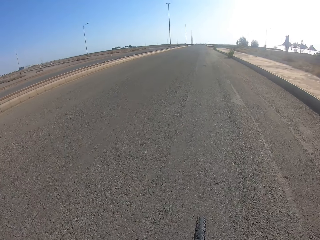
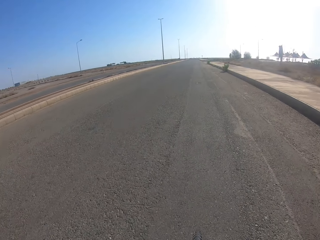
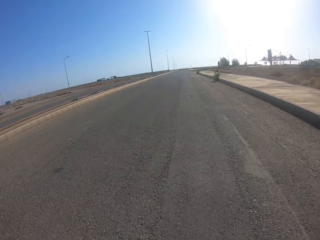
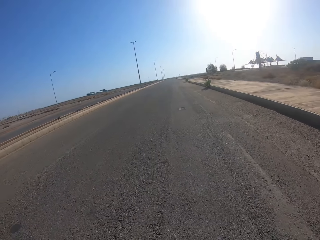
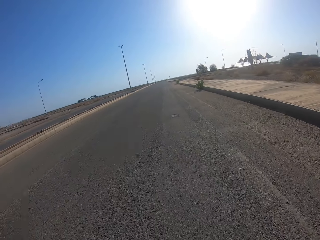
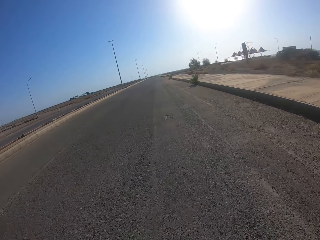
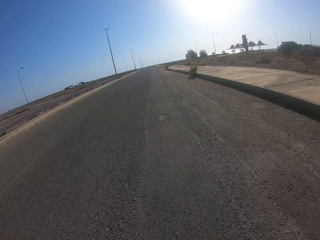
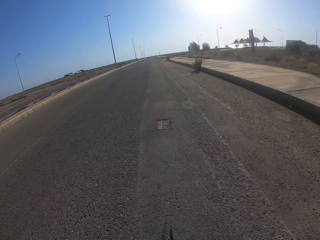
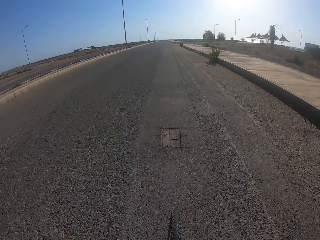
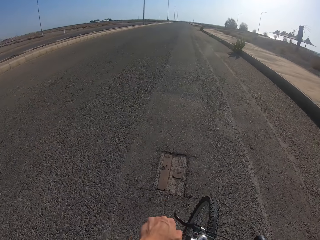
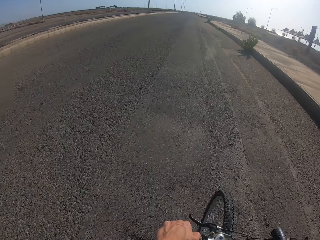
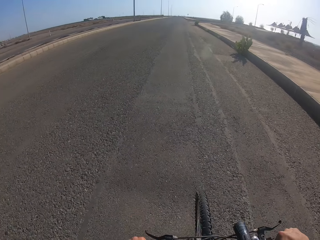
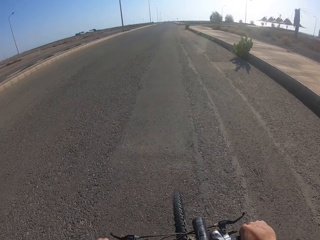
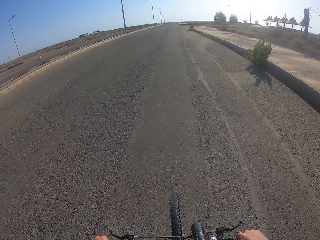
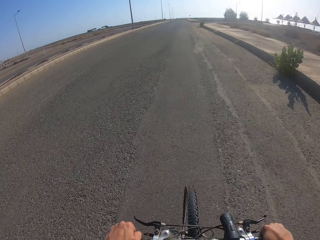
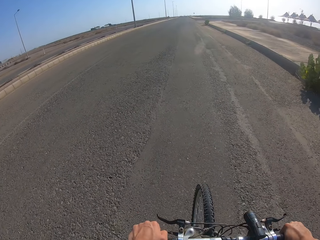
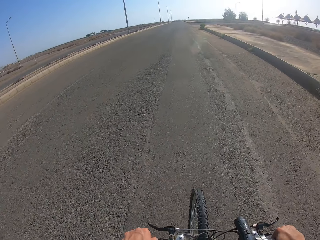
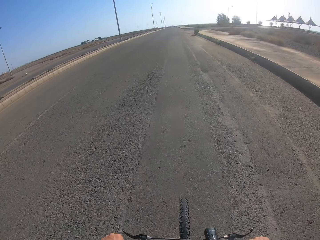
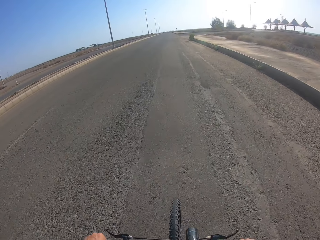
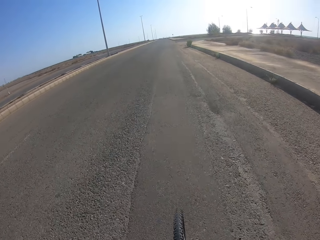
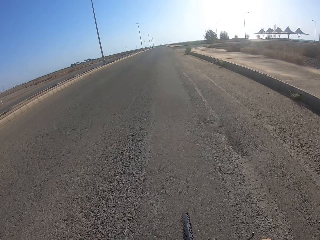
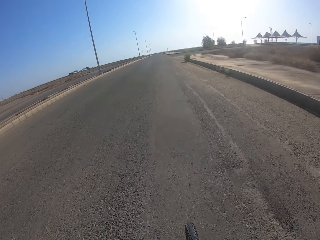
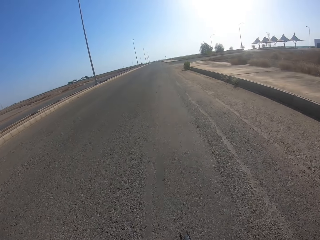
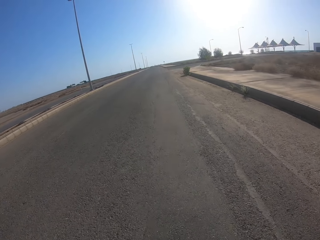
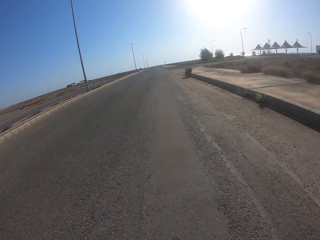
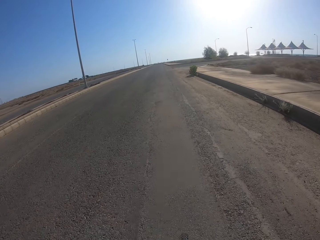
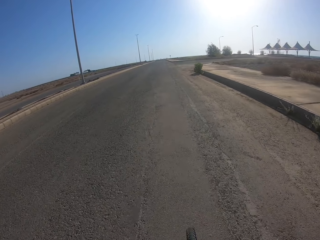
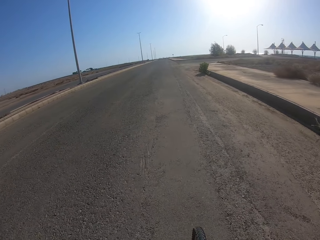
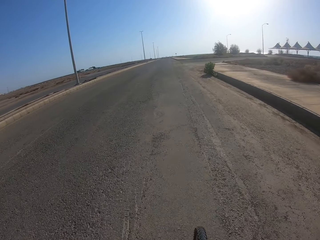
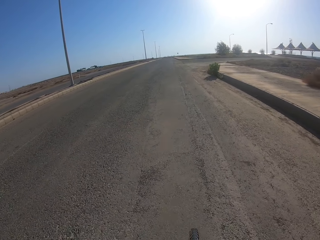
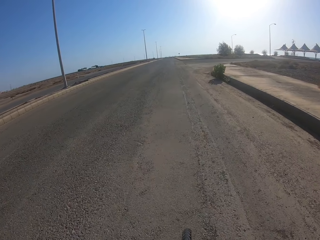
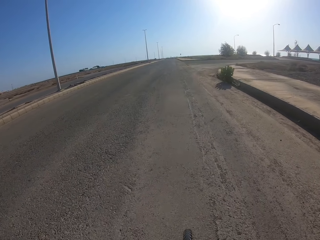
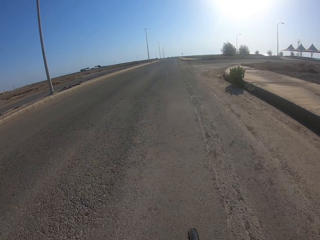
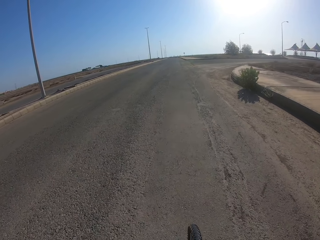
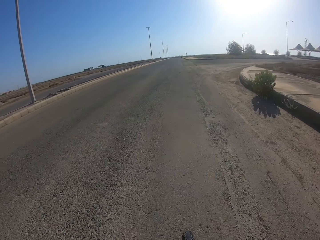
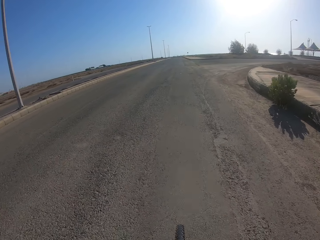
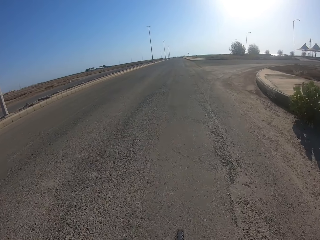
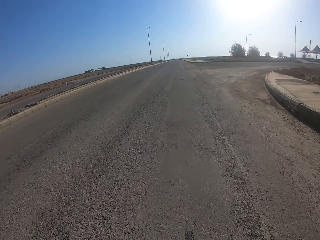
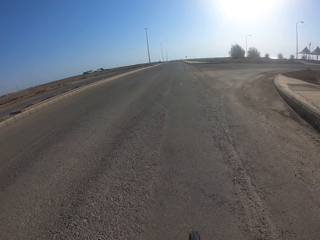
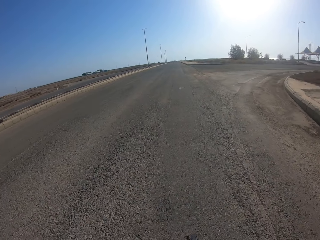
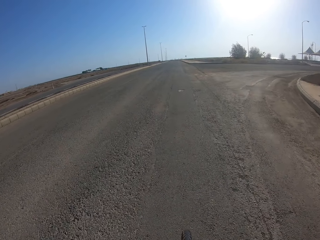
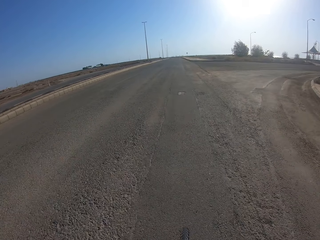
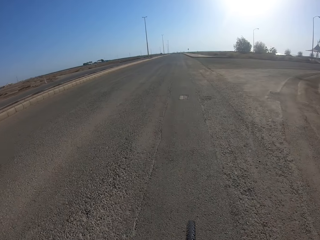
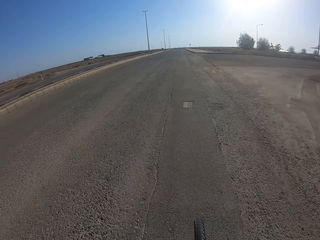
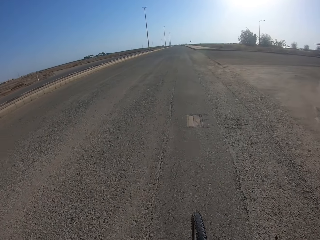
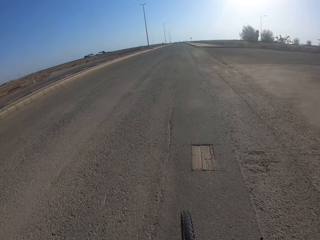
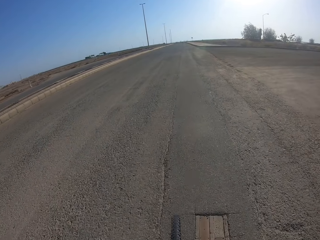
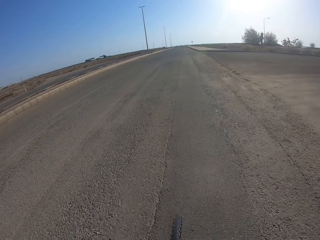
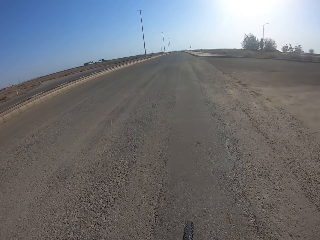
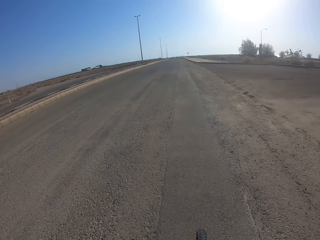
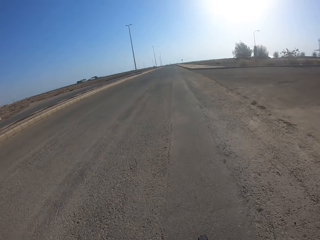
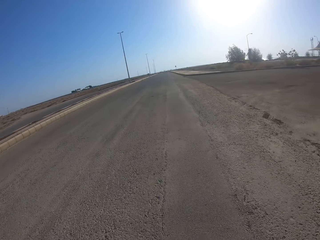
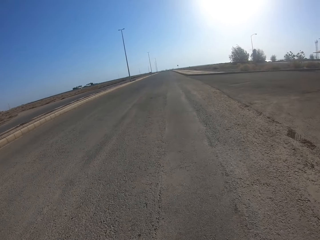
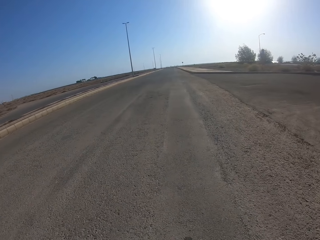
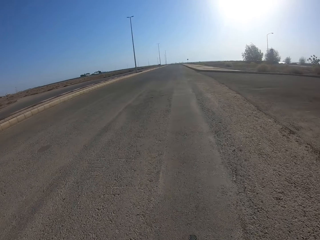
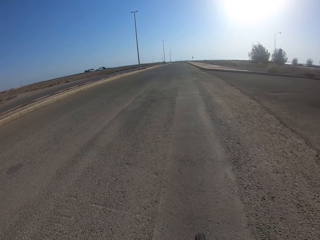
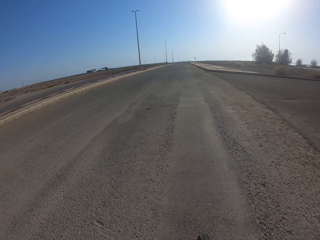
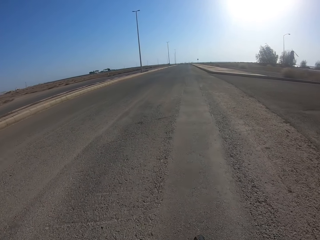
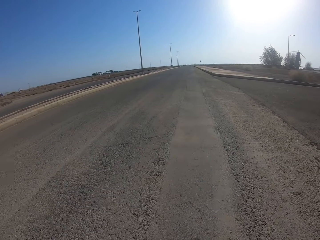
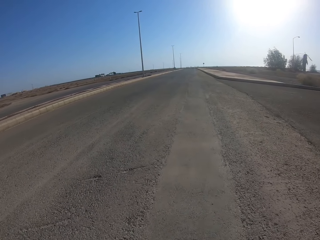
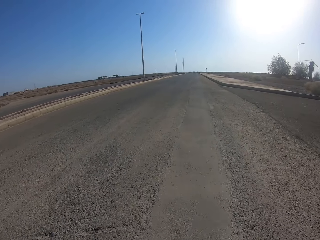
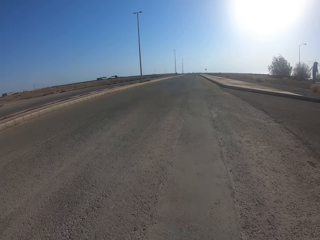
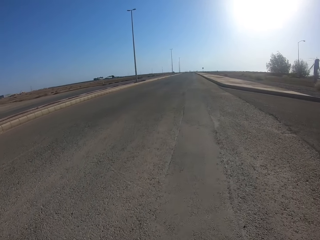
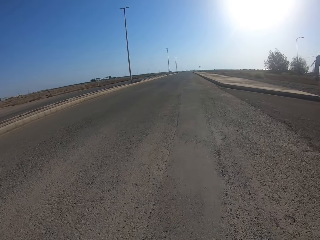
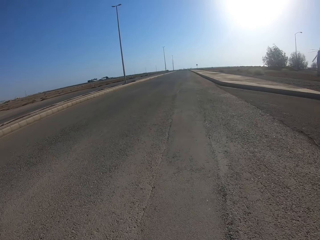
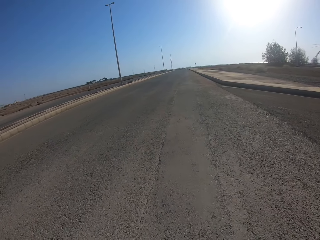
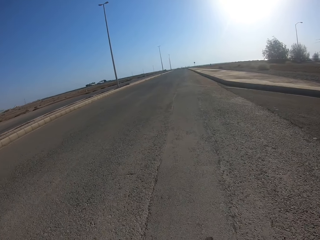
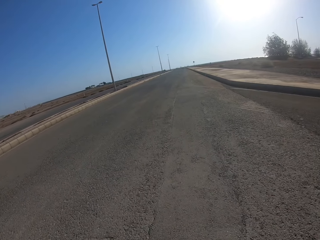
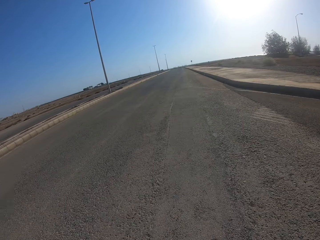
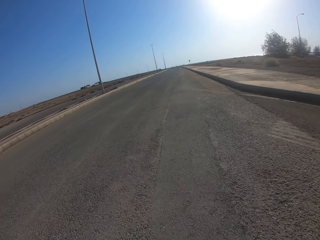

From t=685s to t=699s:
The camera wearer pushes the bicycle. They cycle the bicycle.

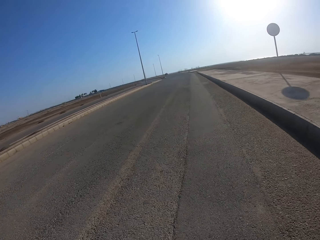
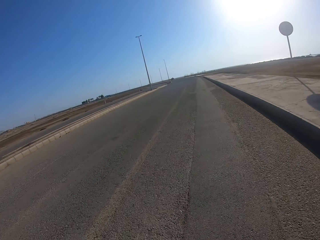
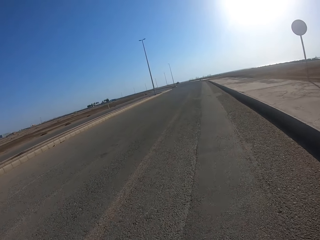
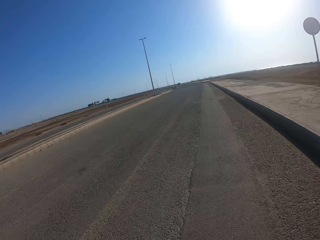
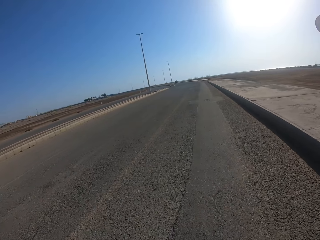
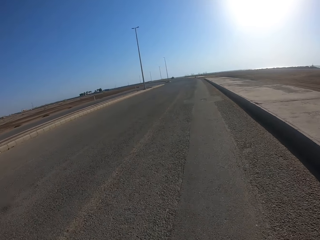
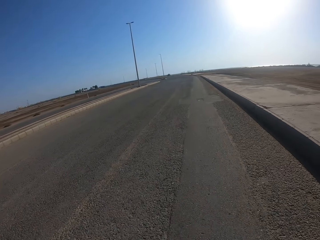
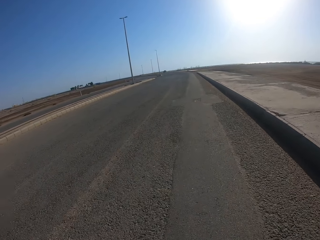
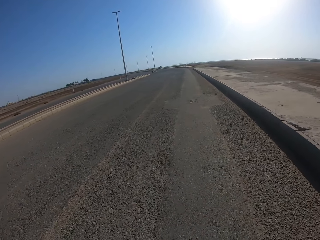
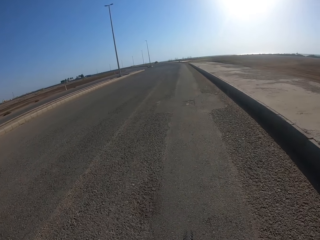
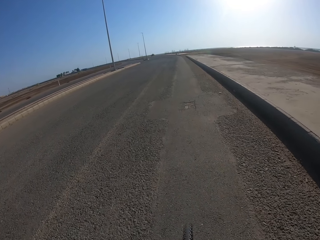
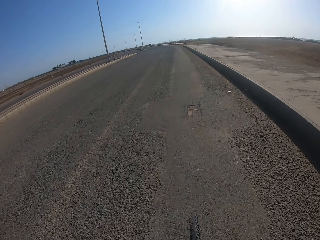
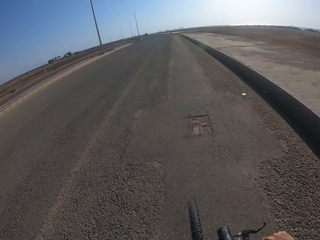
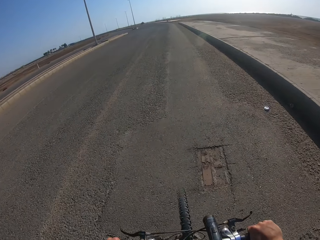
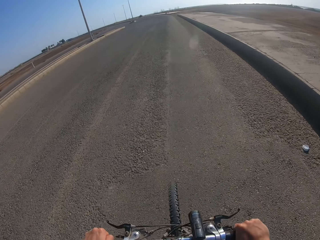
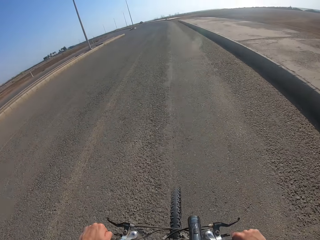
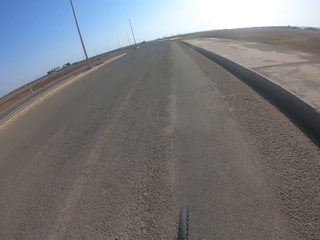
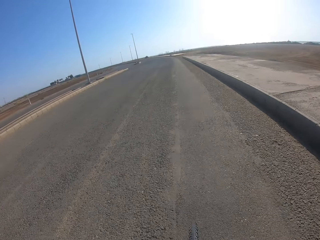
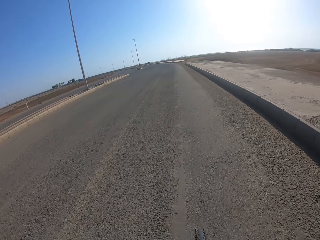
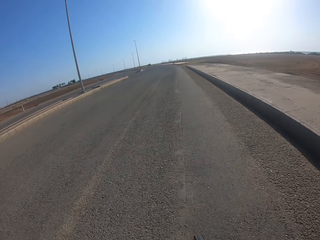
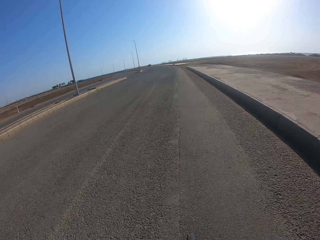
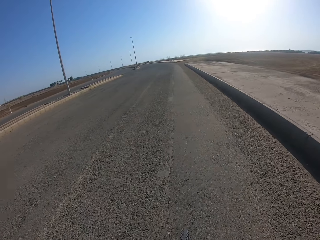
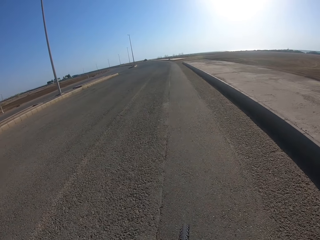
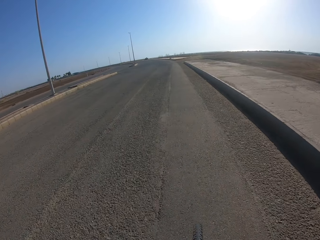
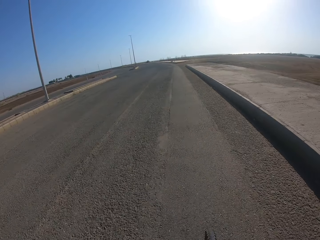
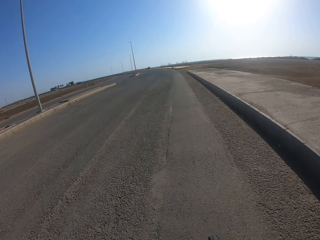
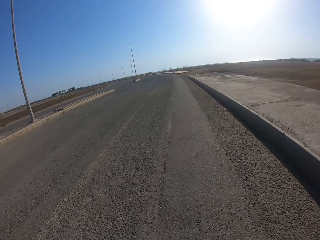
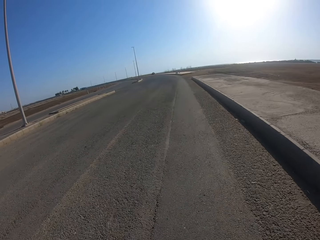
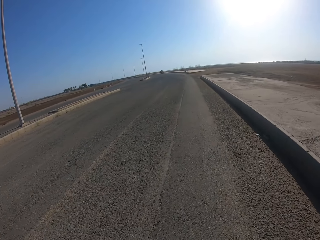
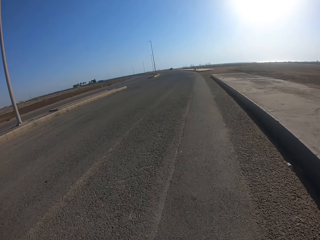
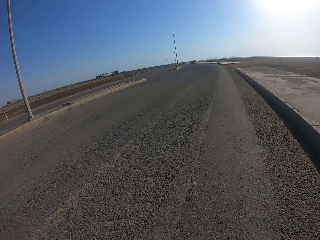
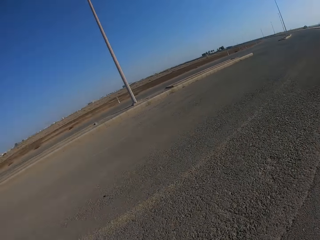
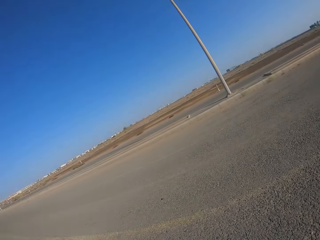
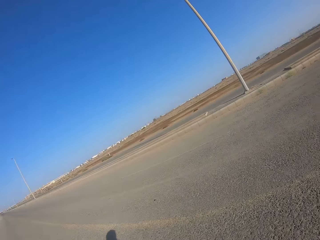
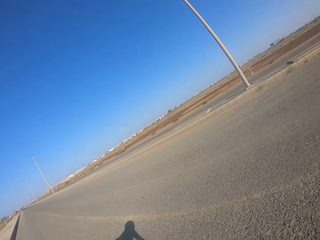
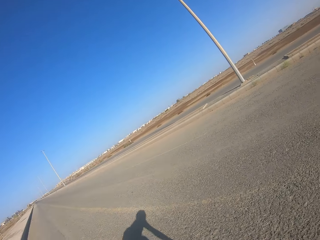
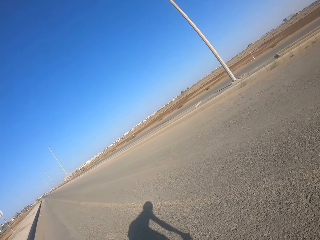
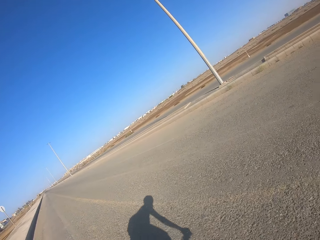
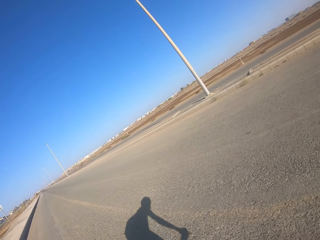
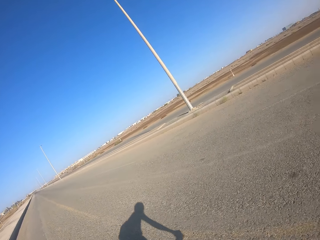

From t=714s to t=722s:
The camera wearer slows down. They look on the left of the road.
